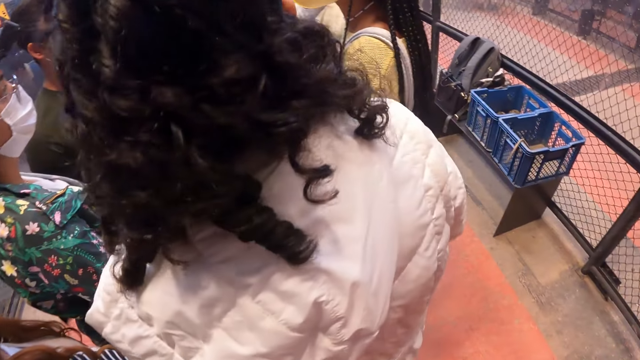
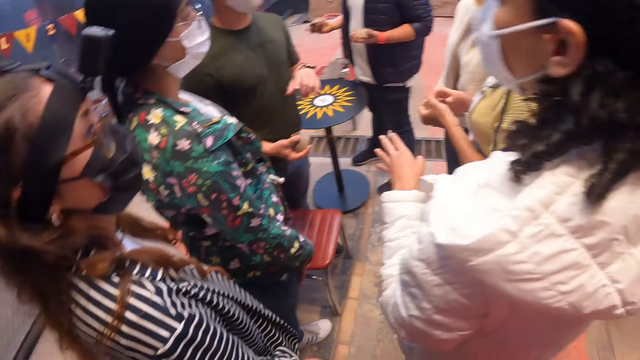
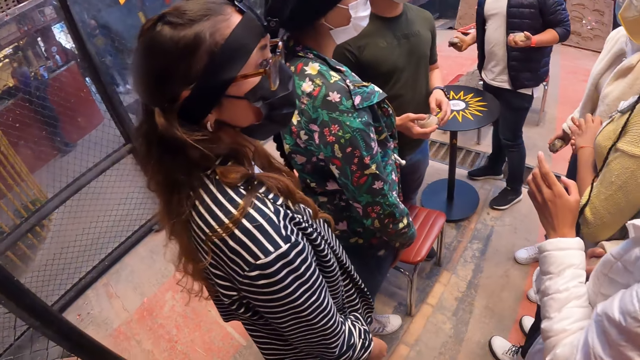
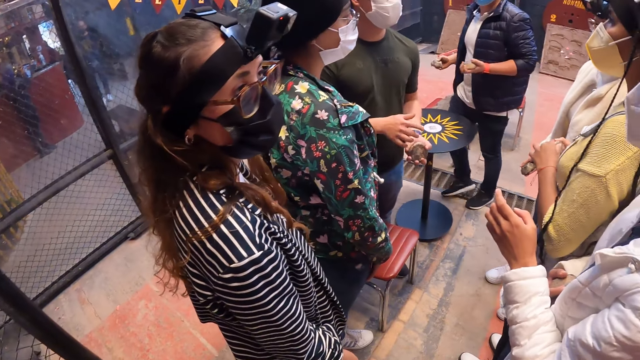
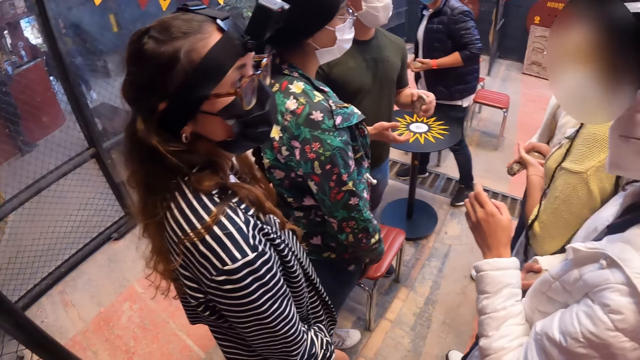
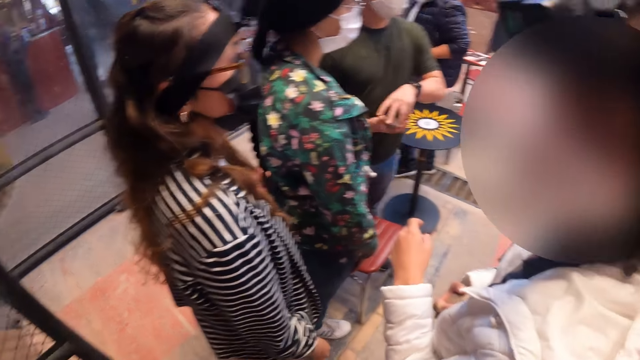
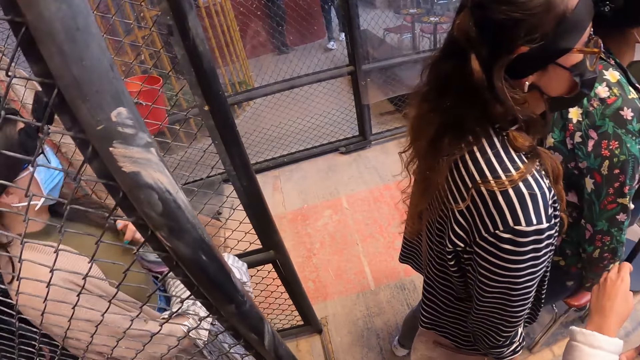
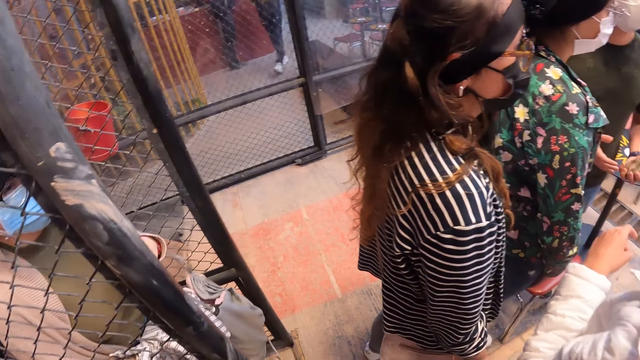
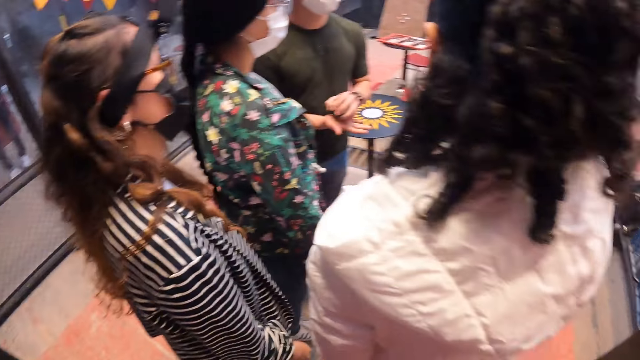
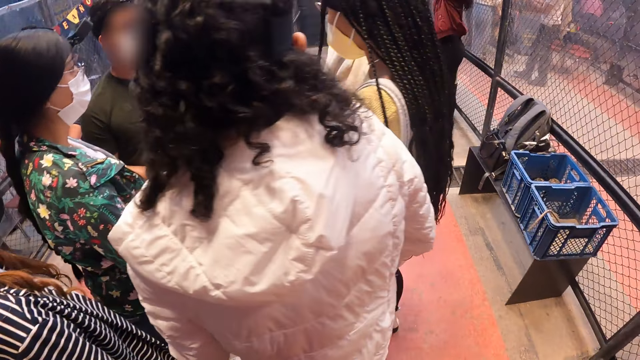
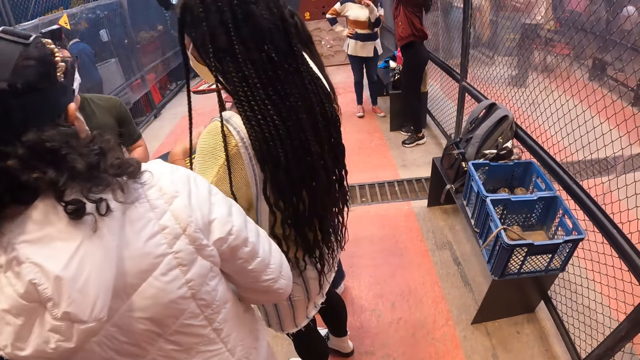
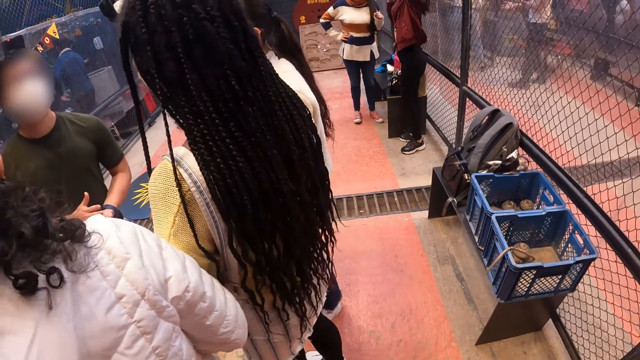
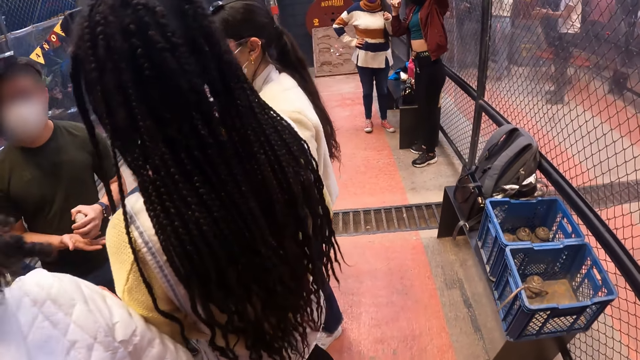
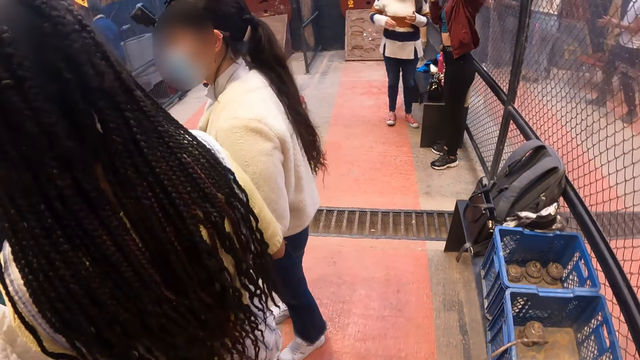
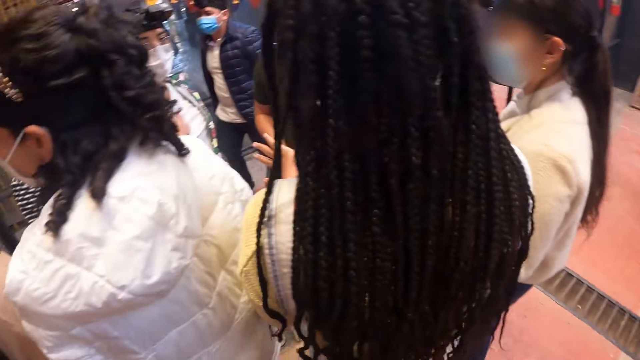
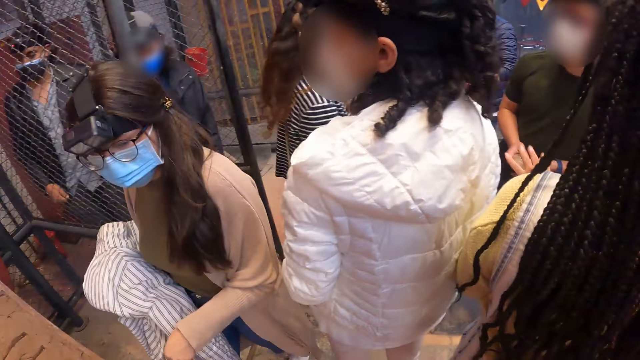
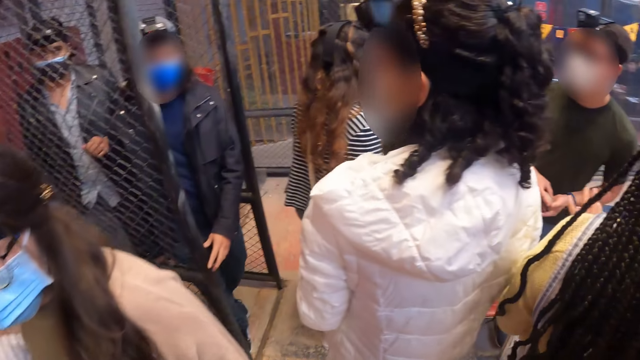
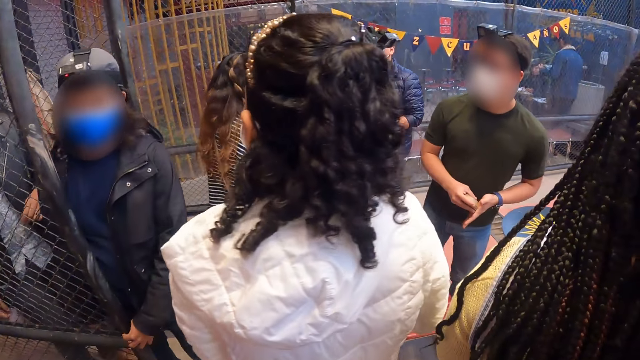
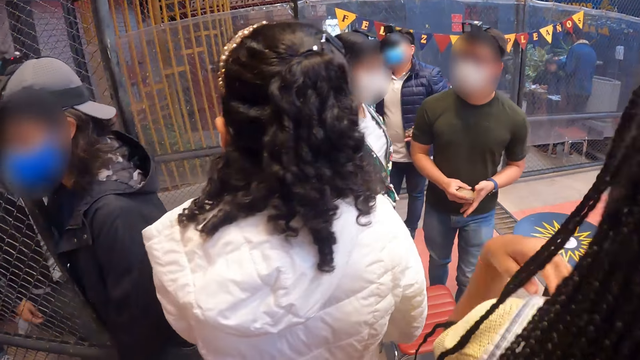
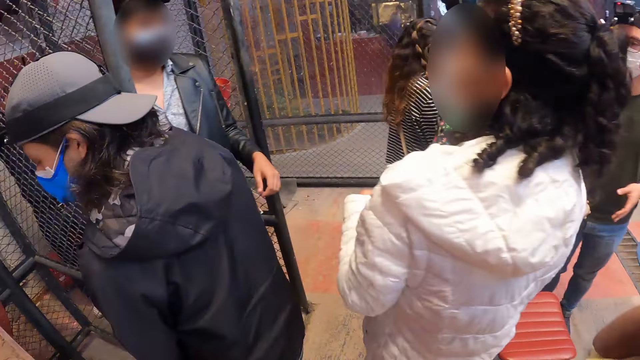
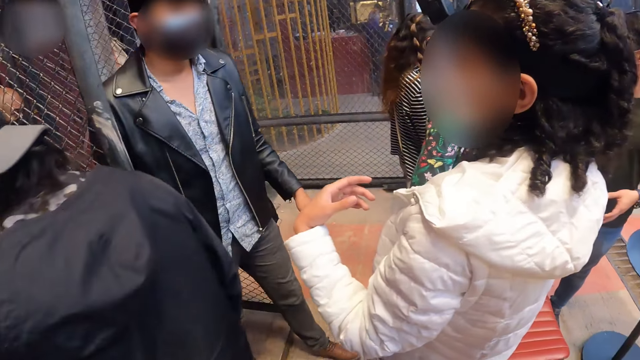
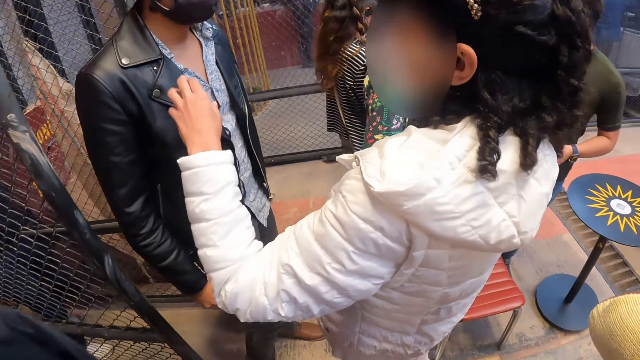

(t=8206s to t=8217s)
The camera wearer interacts with a group of people. The woman, the man and another man walk into the caged room.

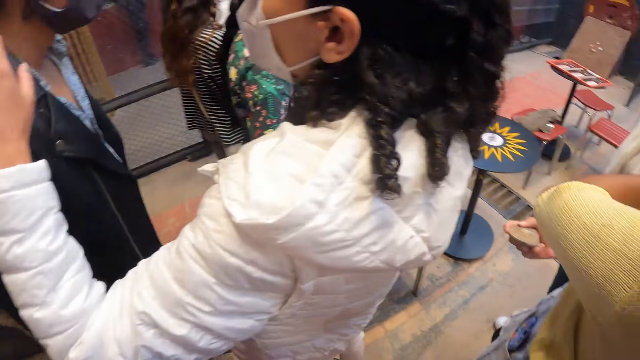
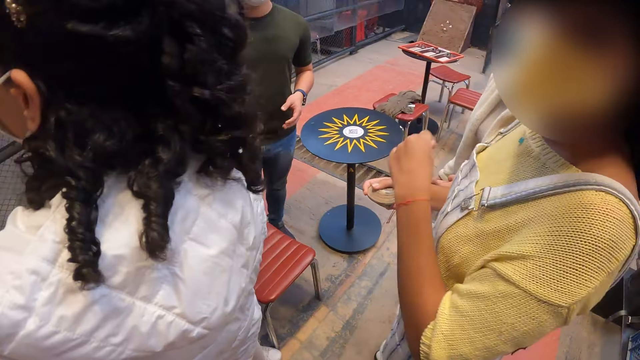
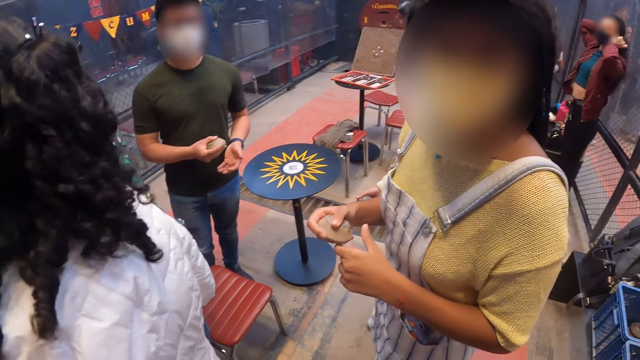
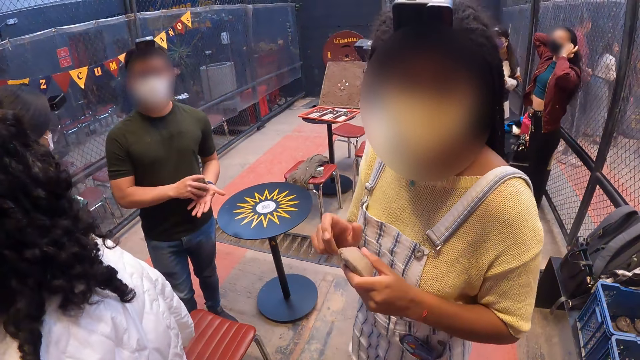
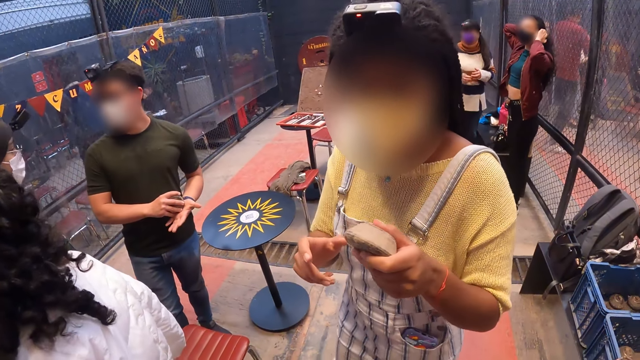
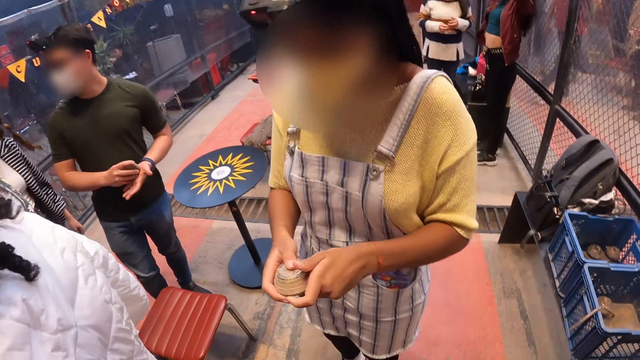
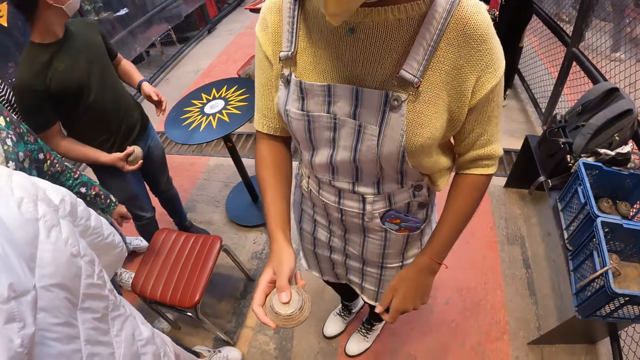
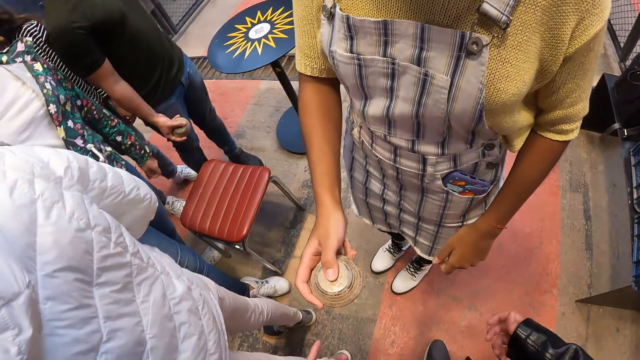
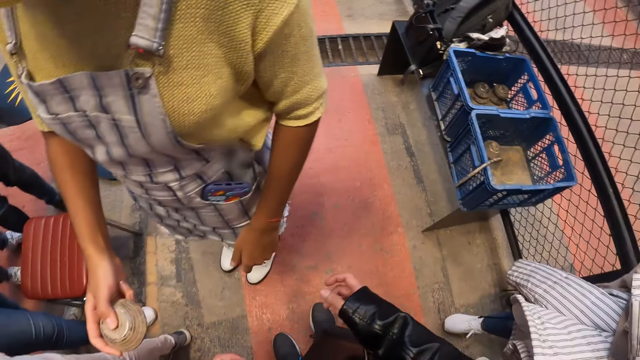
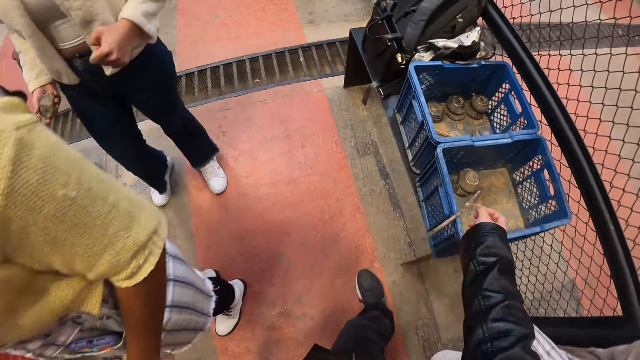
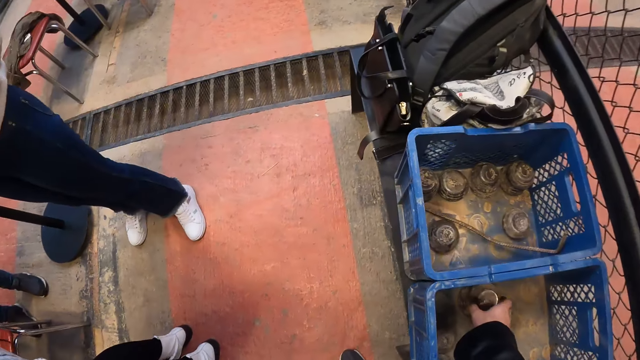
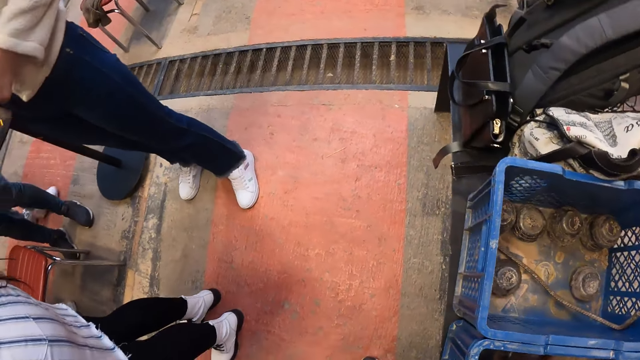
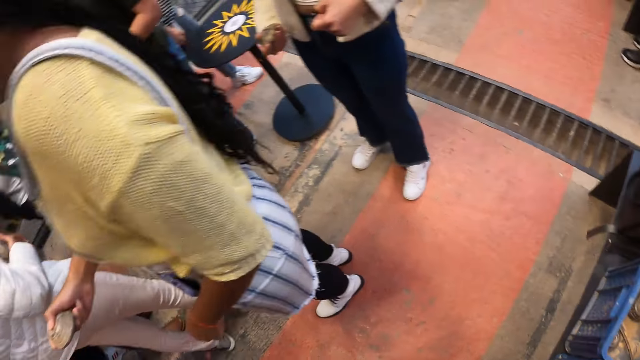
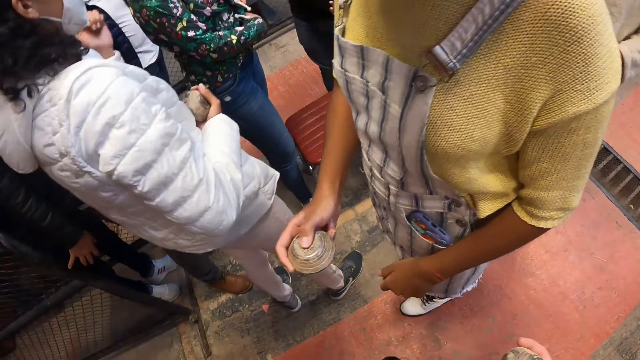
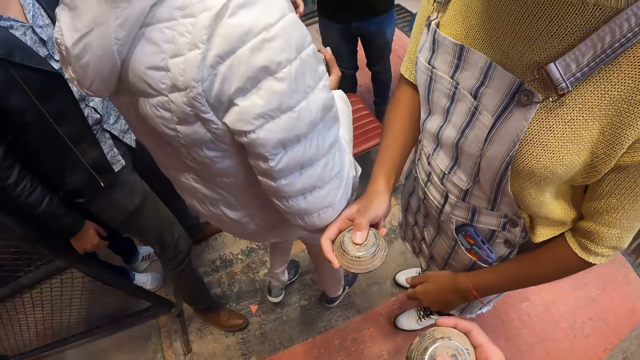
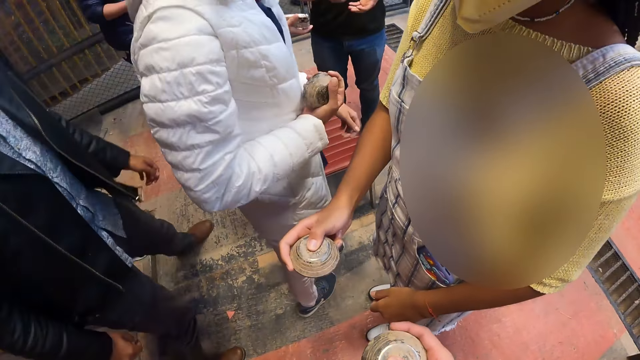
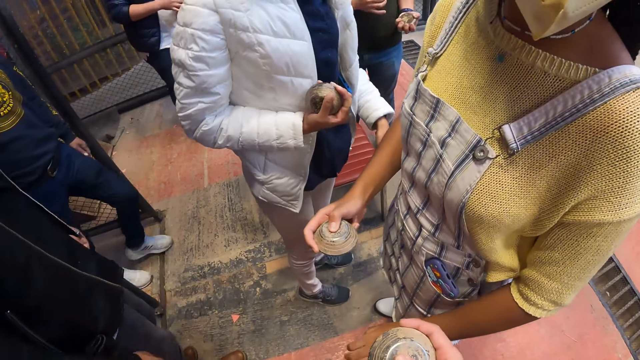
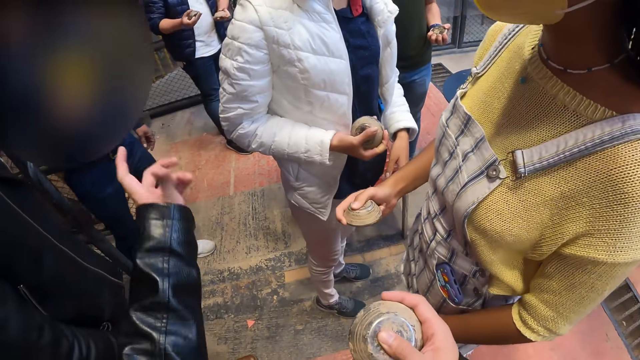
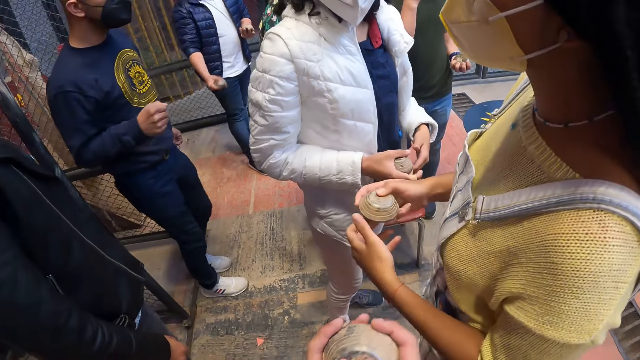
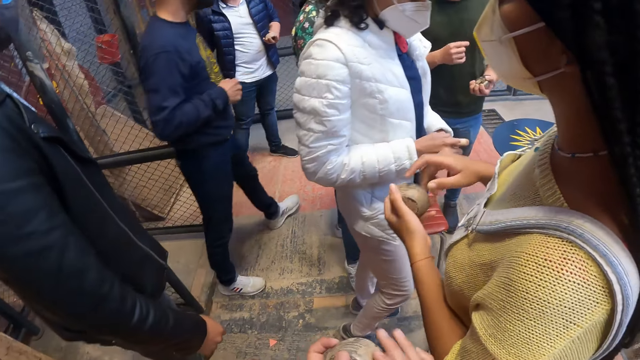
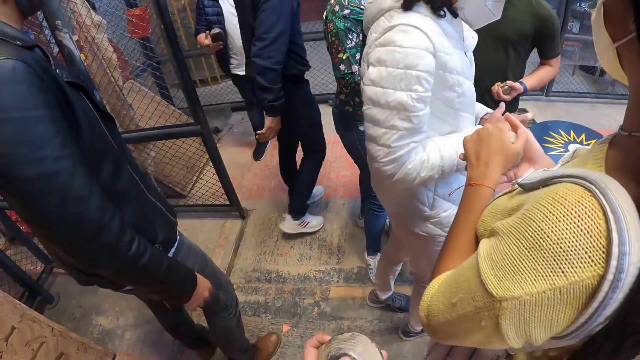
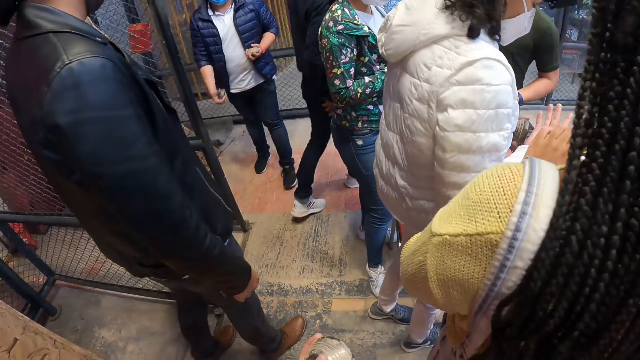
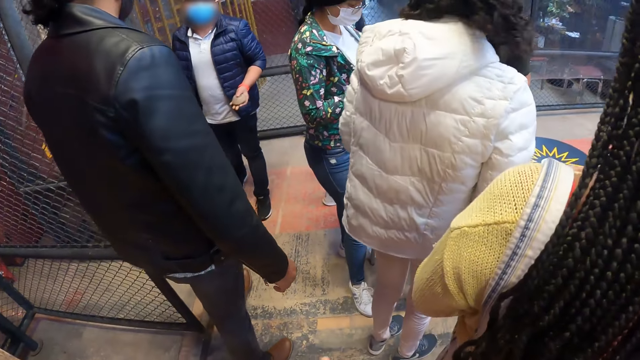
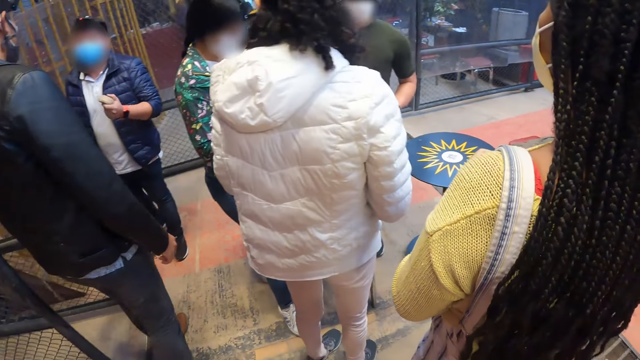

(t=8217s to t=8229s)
A man holds a metal disc in his right hand. A woman holds a metal disc in her right hand. The woman passes the metal disc from her right hand to her left hand. The man taps the metal disc in his right hand on his left hand. The woman interacts with the camera wearer. The woman passes the metal disc from her left hand to her right hand. The camera wearer picks up a metal disc from a basket with her right hand. The woman interacts with the camera wearer. Another woman holds a metal disc on her right hand. The first woman passes the metal disc from her right hand to her left hand. Another man holds a metal disc in his left hand. The first woman passes the metal disc from her left hand to her right hand. A third man juggles a metal disc in his right hand. The third man holds the metal disc in his left hand.
